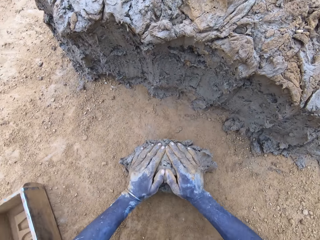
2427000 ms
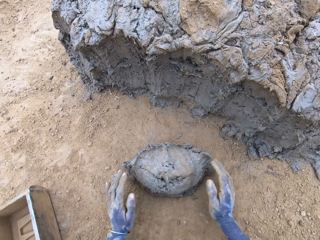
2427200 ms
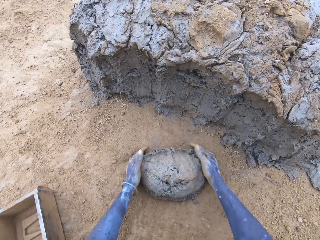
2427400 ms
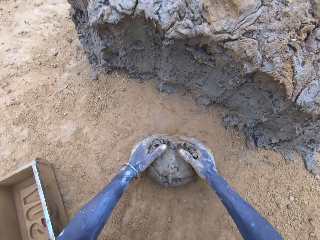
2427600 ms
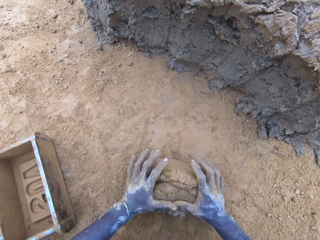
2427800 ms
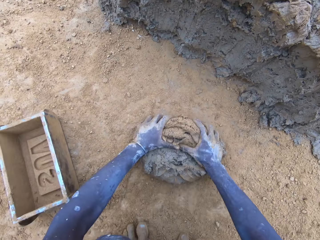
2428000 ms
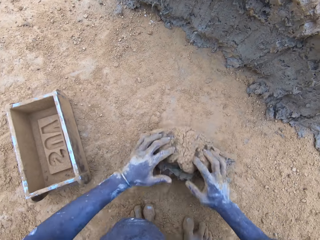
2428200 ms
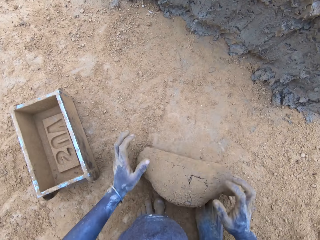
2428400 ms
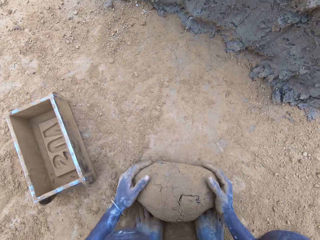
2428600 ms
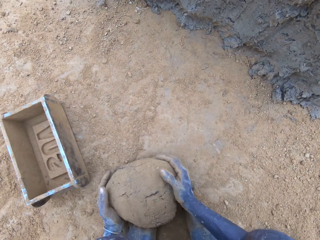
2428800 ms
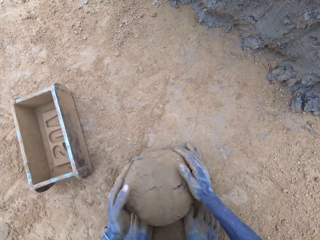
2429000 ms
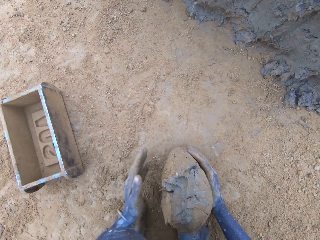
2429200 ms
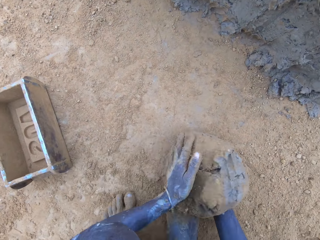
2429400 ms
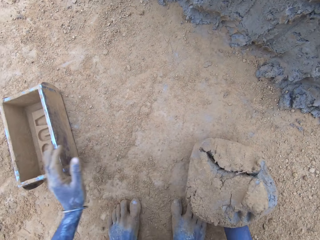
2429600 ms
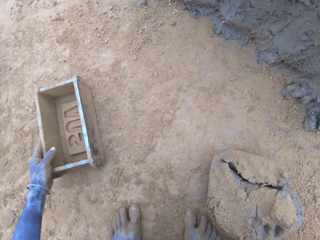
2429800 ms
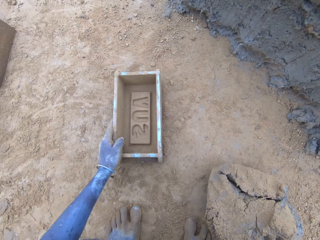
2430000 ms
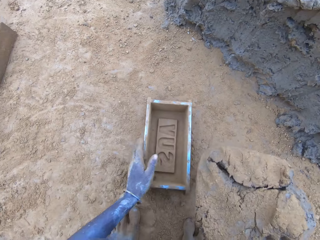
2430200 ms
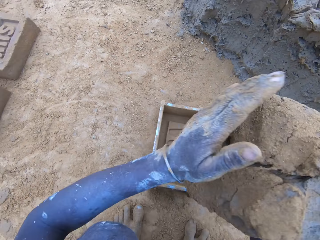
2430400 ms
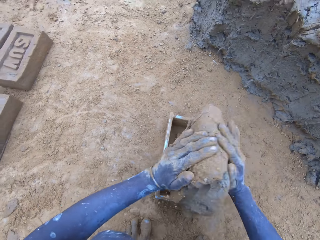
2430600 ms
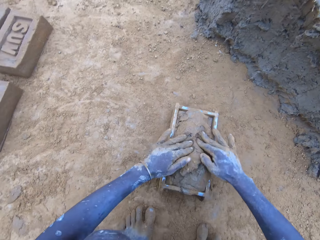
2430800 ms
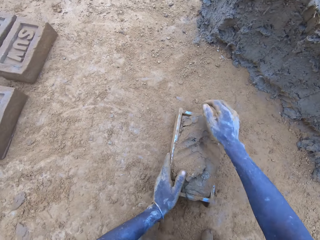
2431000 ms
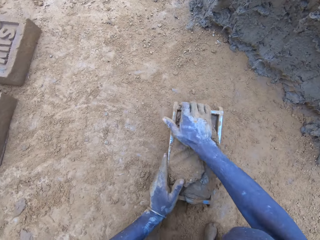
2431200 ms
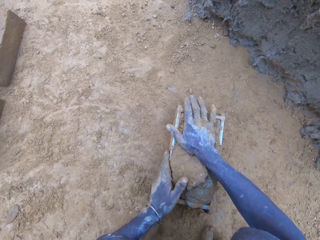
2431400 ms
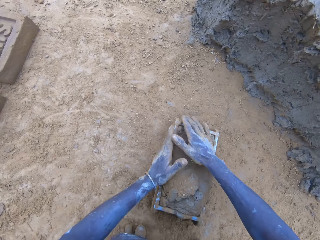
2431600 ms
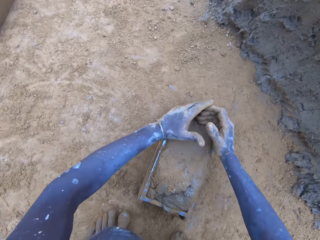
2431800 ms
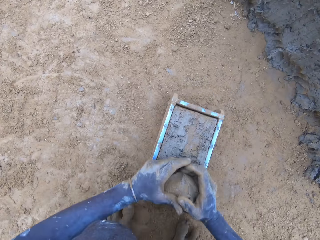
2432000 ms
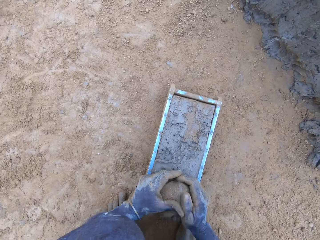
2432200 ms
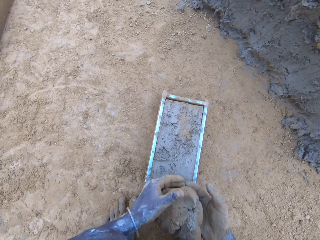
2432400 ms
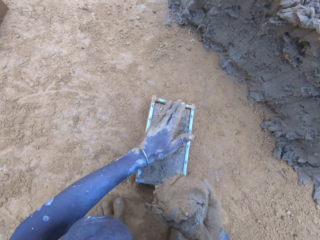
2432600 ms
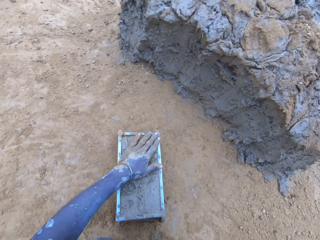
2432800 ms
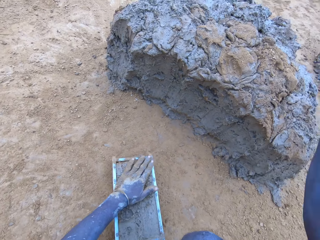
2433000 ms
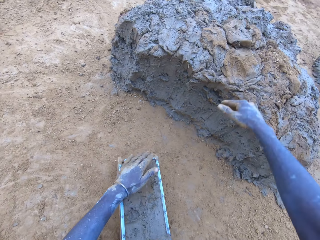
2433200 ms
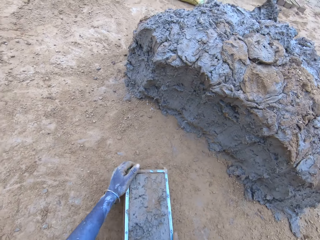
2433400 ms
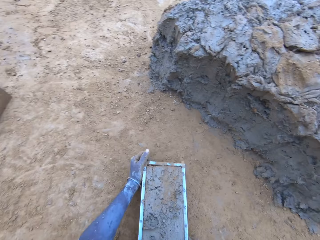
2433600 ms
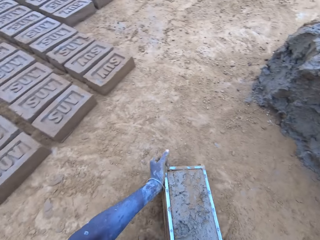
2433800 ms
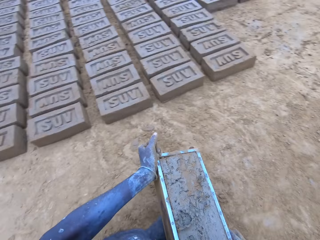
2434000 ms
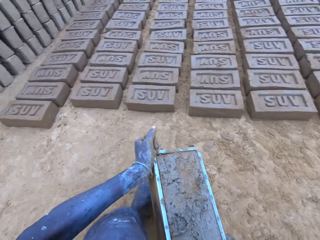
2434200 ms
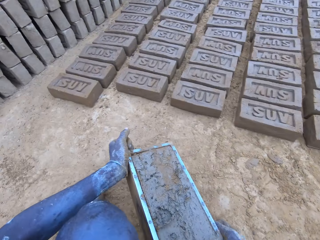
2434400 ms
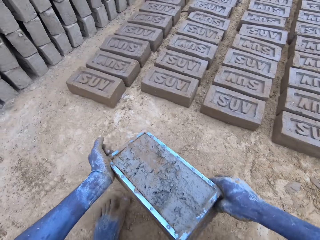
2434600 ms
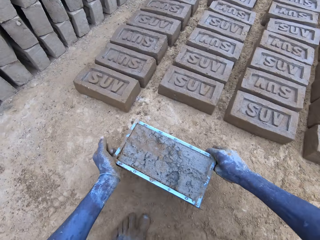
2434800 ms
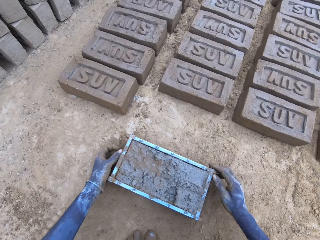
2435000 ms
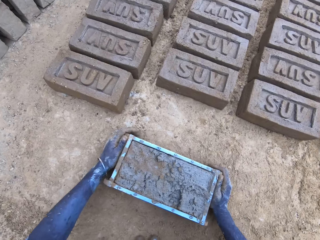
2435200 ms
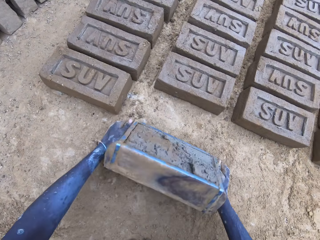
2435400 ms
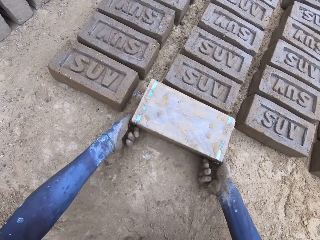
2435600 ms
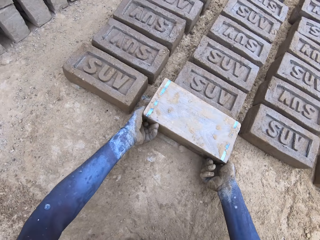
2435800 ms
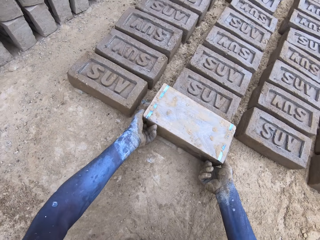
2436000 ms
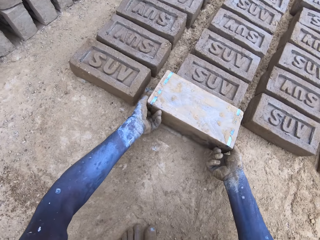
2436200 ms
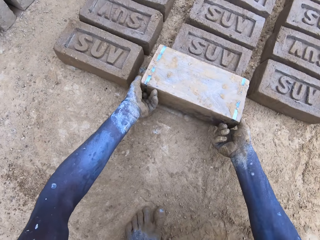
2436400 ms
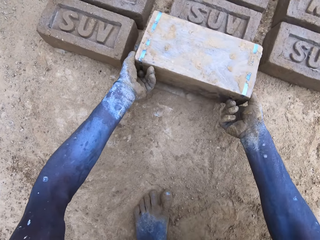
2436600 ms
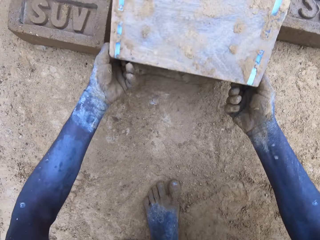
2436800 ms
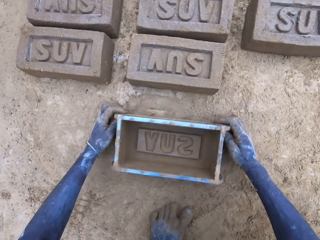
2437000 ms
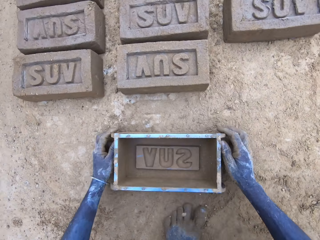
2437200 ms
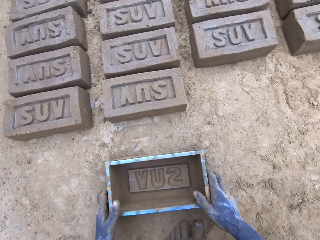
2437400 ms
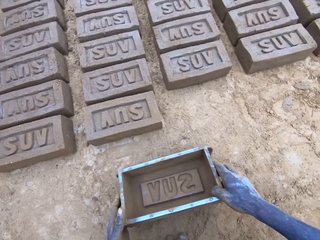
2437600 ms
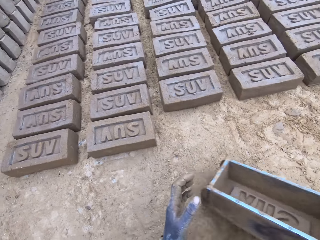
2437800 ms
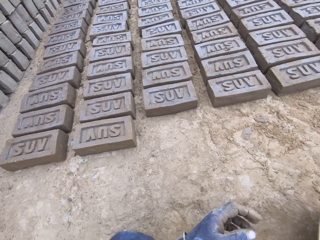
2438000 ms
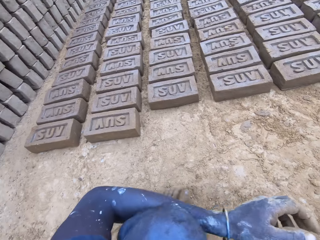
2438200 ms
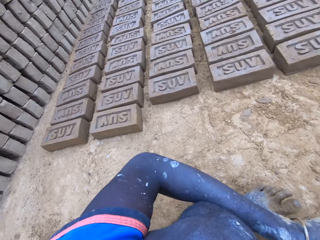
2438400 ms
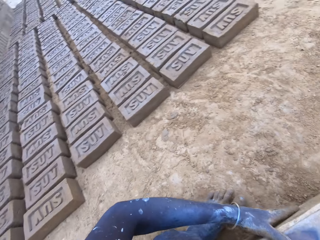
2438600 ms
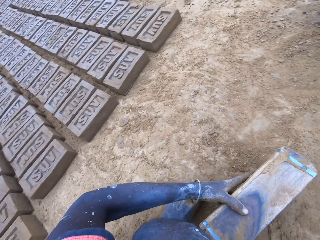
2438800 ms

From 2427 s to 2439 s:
The camera wearer rolls mud on the ground. He moves the wooden brick moulder or brickmould closer to him. He puts soil in the wooden brick moulder. He presses mud in the wooden brick moulder. He removes excess mud from the wooden brick moulder. He puts the mud on the hill of mud. He carries the wooden brick moulder with mud and puts the wooden brick moulder on the ground. He pours the mud in the brickmould on the ground. He turns the wooden brick moulder upside down. He flips back the wooden brick moulder to produce mud brick.

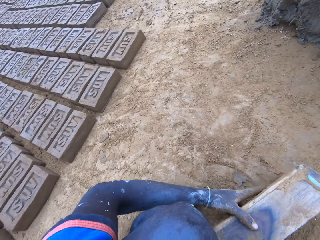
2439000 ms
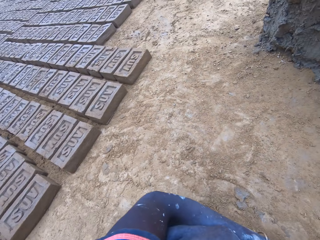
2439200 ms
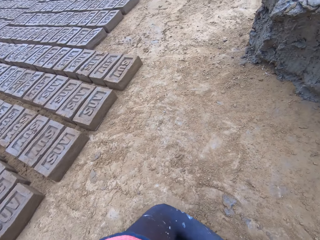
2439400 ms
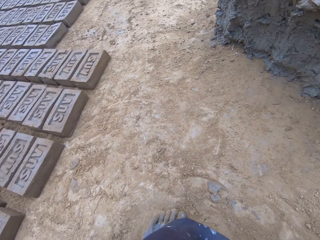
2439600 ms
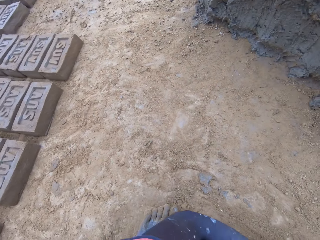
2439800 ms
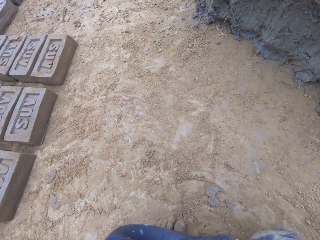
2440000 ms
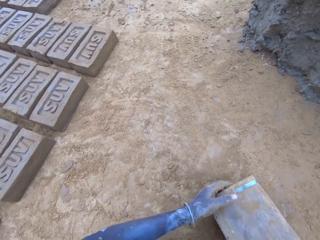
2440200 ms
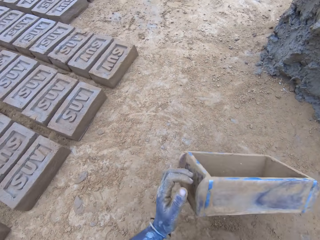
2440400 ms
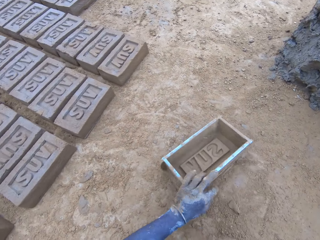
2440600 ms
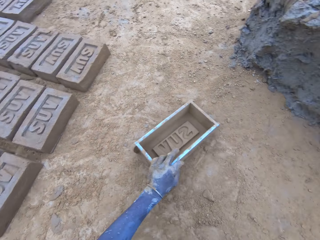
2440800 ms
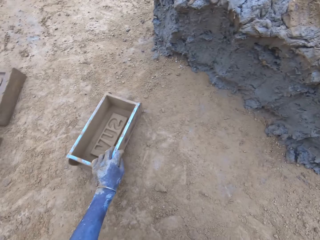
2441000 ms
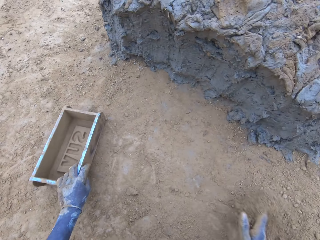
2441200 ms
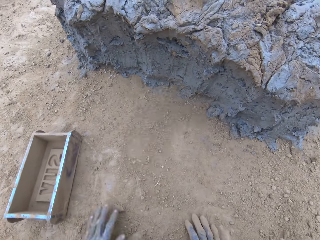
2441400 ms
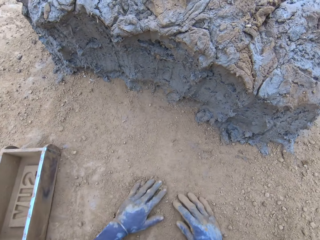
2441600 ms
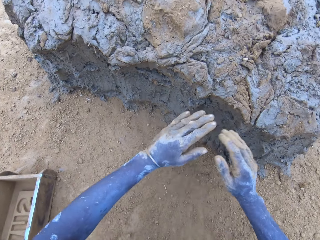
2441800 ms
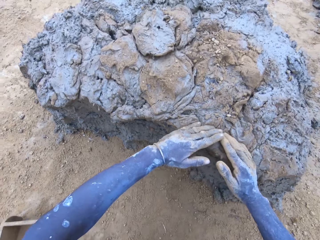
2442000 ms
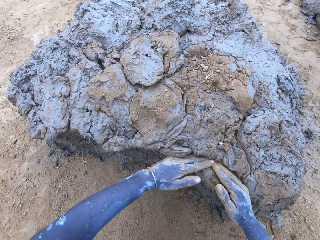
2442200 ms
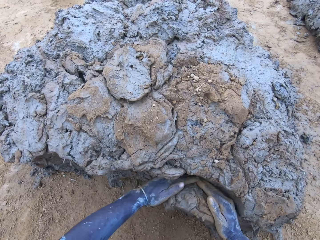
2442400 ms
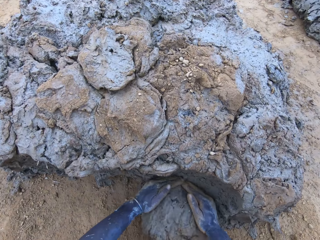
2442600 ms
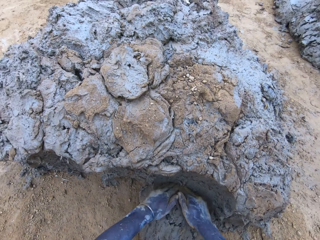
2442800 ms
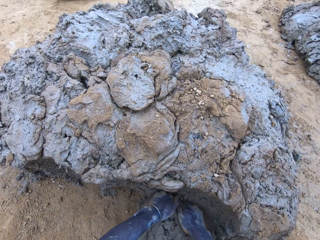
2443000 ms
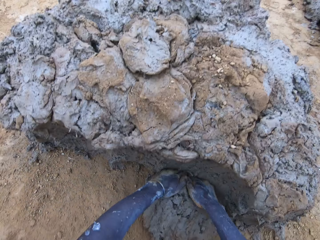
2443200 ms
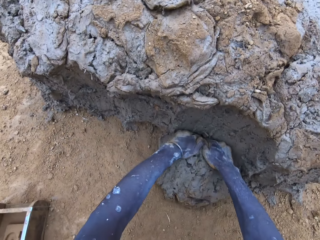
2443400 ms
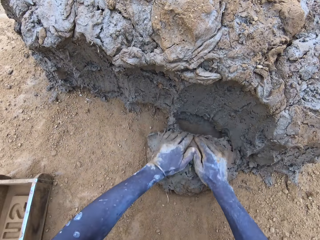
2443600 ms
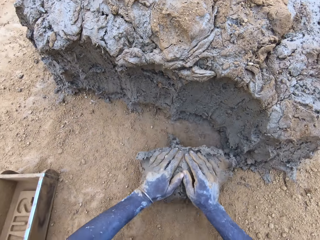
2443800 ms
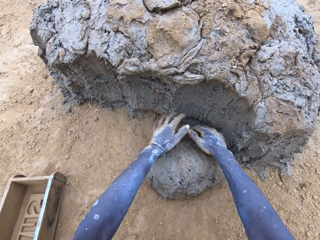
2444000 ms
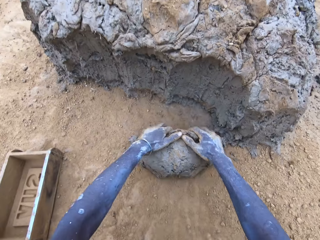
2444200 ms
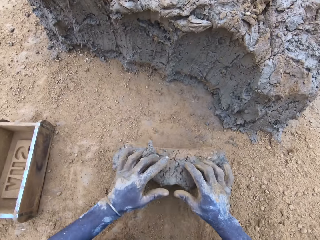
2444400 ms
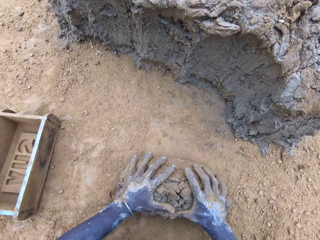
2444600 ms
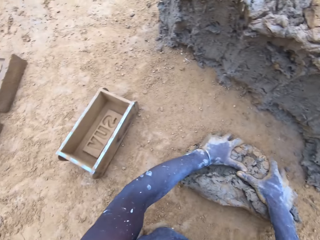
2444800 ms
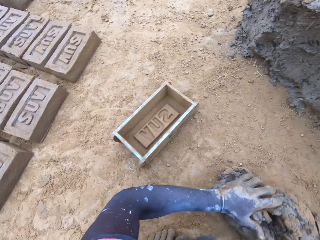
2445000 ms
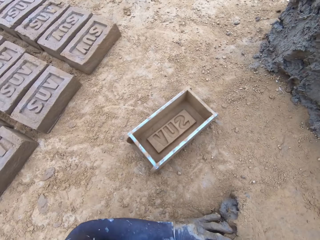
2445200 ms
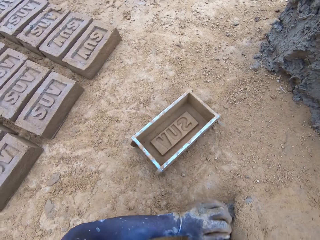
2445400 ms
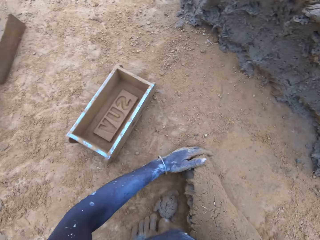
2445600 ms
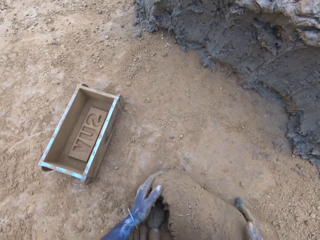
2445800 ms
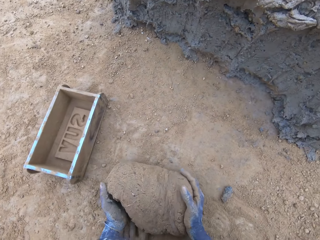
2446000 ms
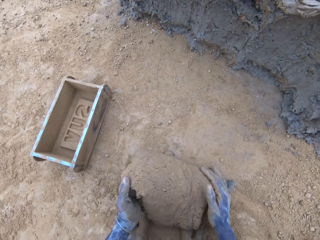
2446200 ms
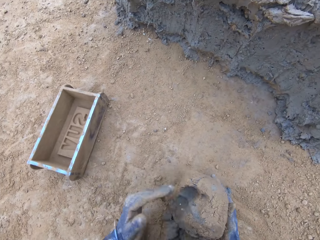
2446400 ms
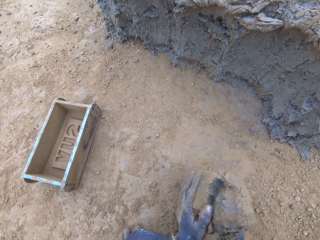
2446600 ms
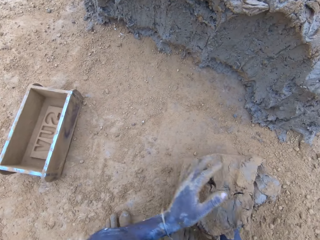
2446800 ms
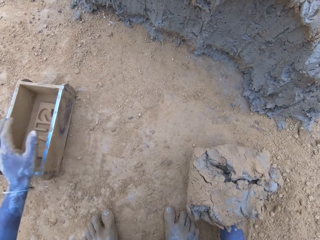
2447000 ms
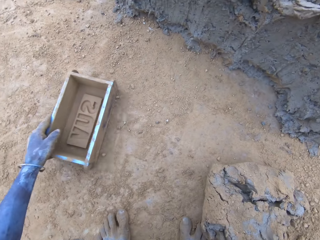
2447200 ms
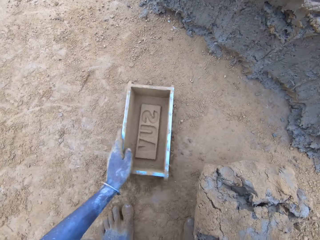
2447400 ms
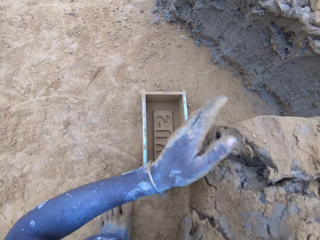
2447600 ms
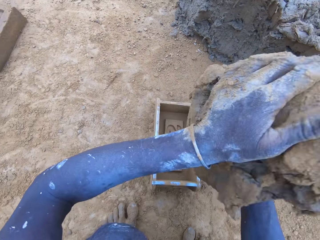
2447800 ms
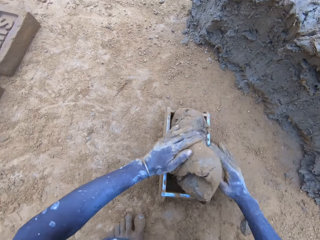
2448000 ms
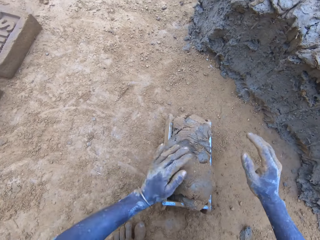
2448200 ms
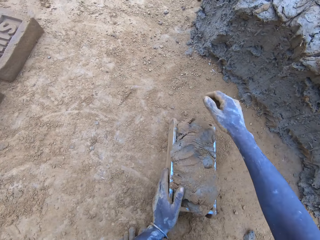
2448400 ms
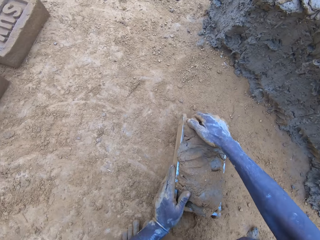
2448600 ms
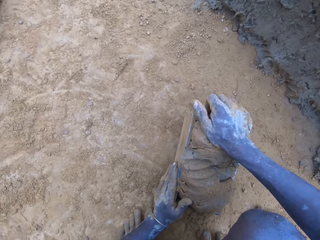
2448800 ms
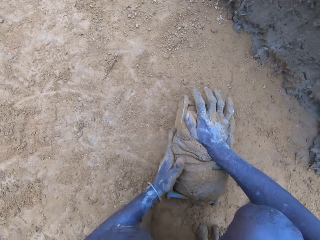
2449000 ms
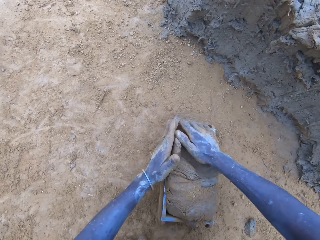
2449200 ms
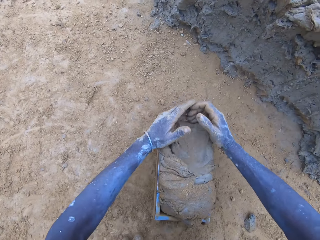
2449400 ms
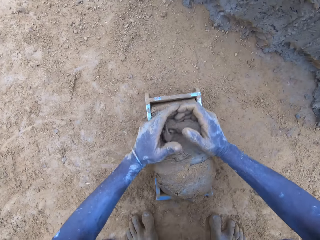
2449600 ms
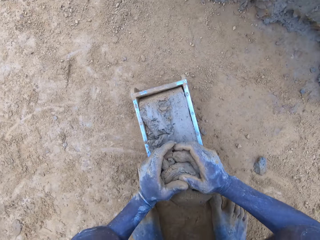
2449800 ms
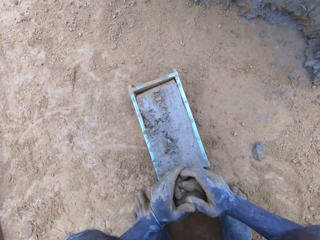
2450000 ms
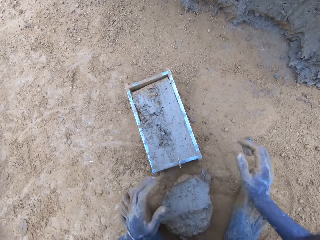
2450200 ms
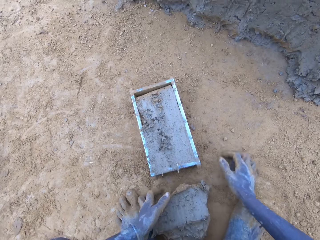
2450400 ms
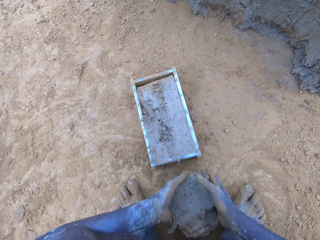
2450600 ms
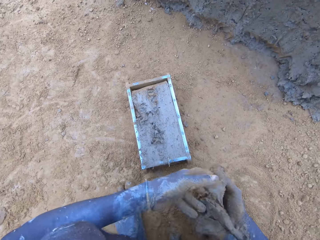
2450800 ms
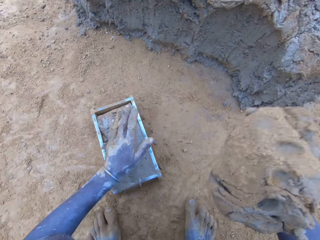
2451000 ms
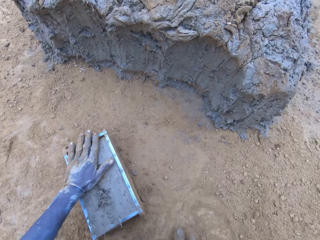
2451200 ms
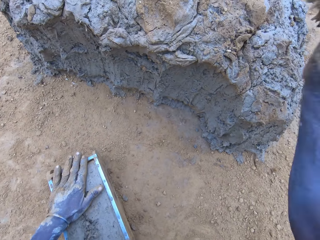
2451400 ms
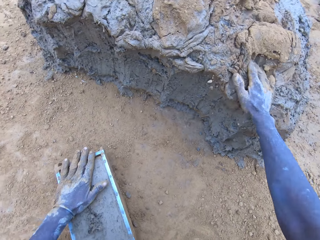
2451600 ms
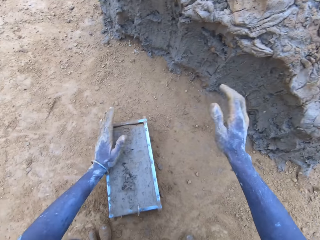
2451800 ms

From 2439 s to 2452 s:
The camera wearer puts the wooden brick moulder on the ground. He scoops mud. He cuts mud with hands. He rolls mud on the ground. He moves the wooden brick moulder closer to him. He puts mud in the wooden brick moulder. He presses mud in the wooden brick moulder. He removes excess mud from the wooden brick moulder. He throws the mud on the pile of mud.
